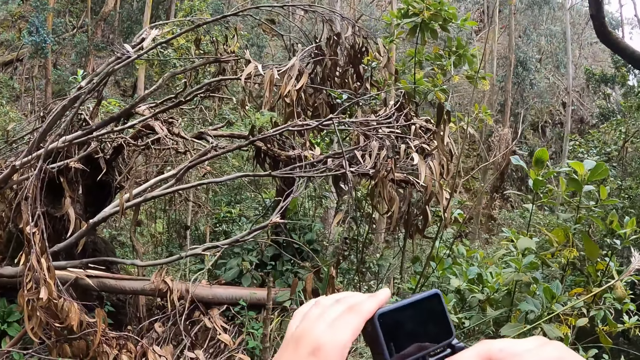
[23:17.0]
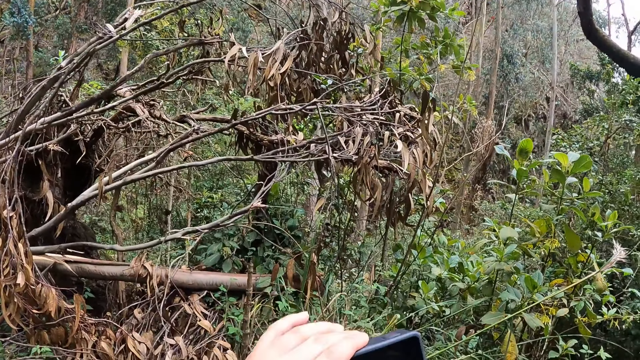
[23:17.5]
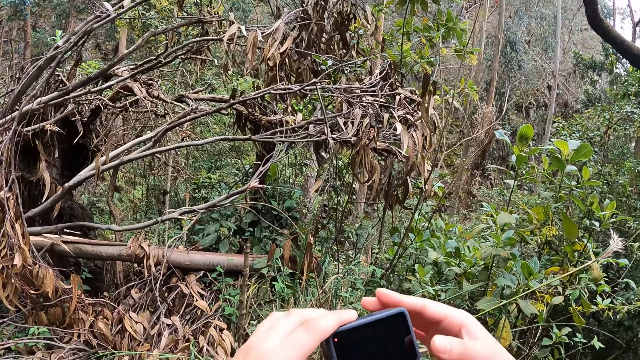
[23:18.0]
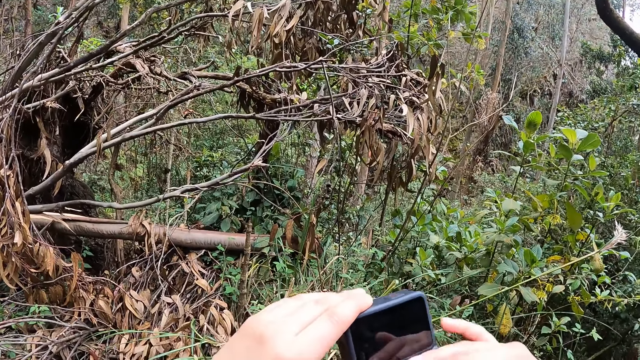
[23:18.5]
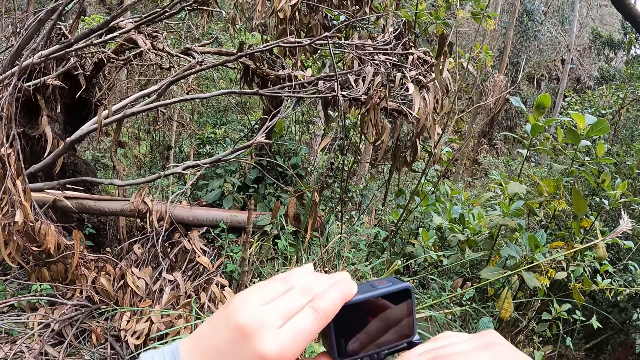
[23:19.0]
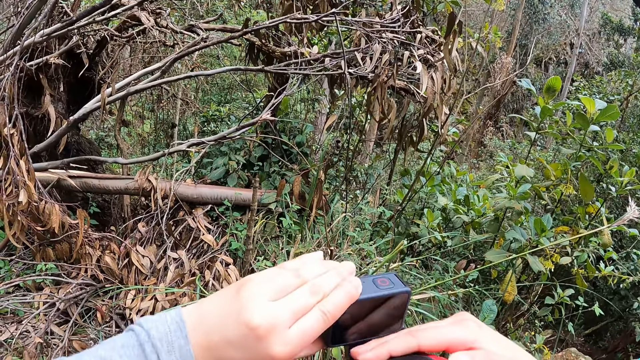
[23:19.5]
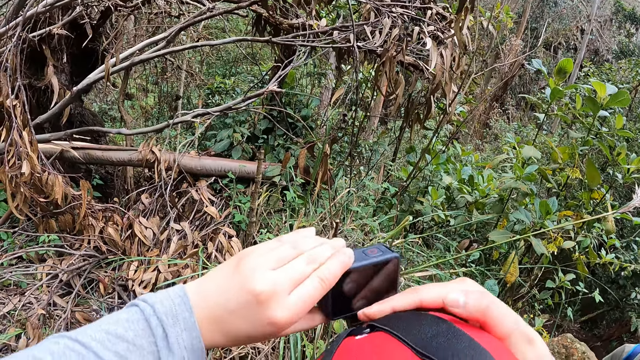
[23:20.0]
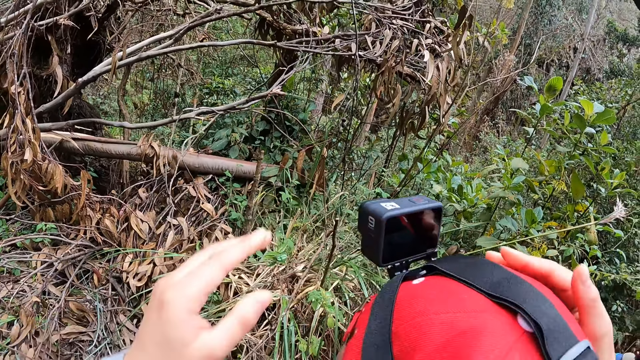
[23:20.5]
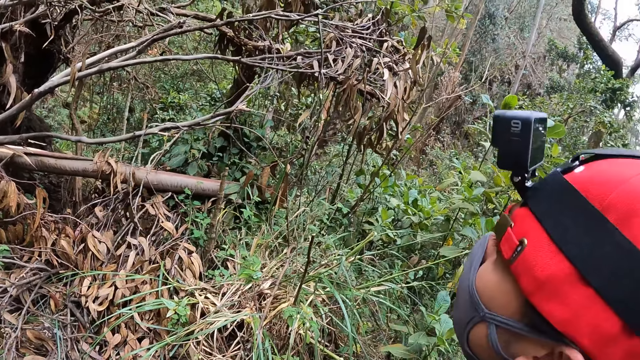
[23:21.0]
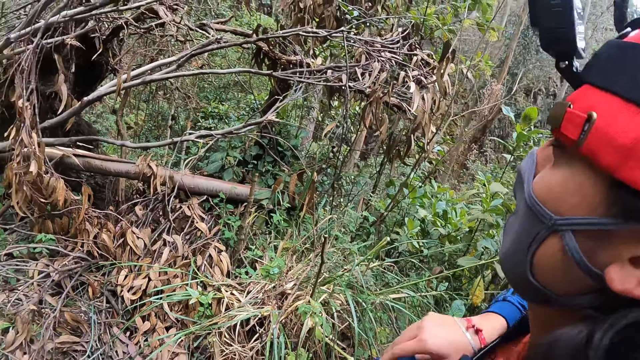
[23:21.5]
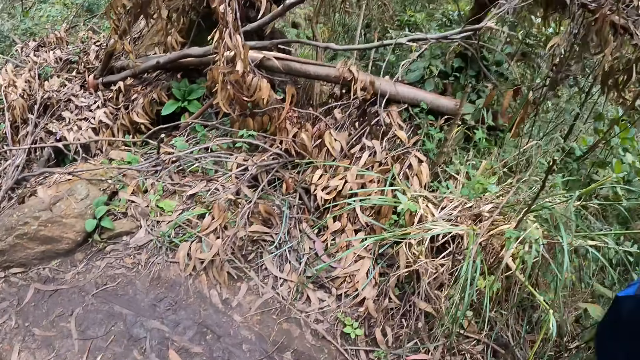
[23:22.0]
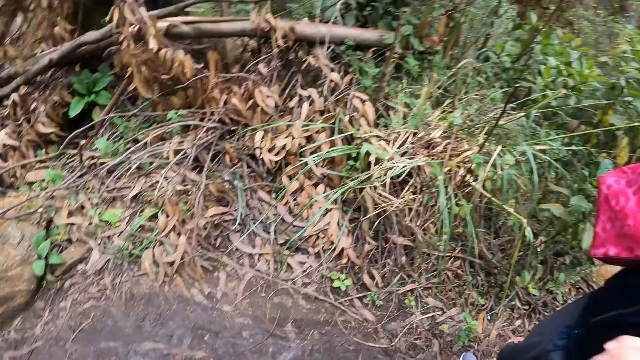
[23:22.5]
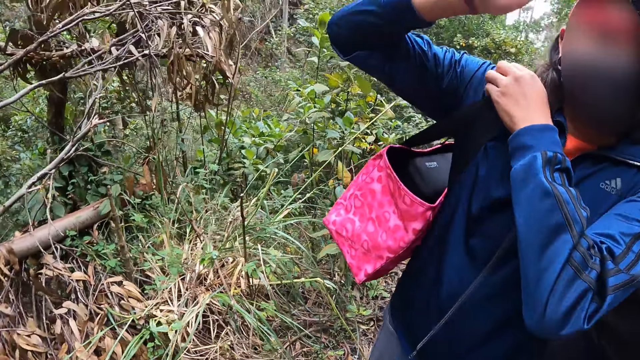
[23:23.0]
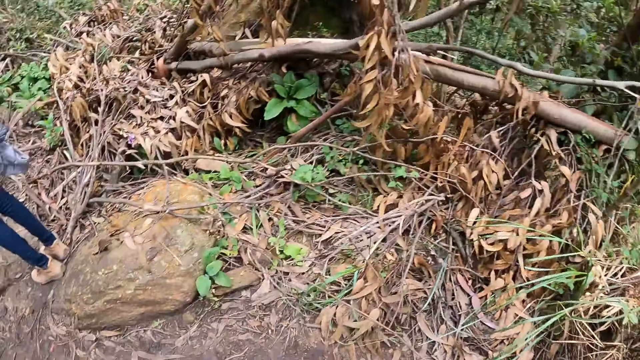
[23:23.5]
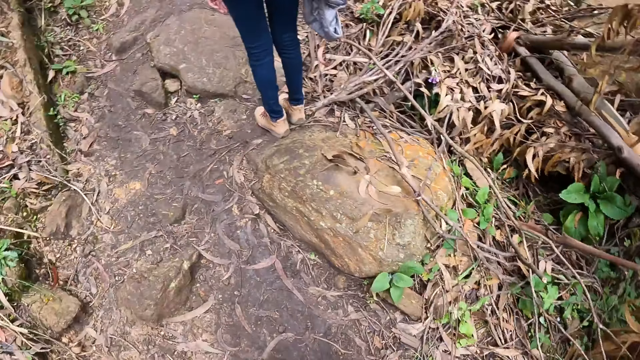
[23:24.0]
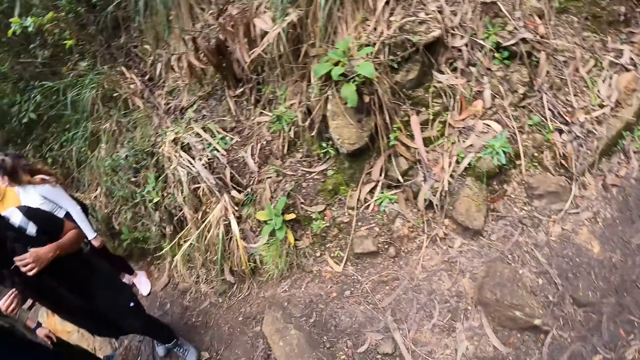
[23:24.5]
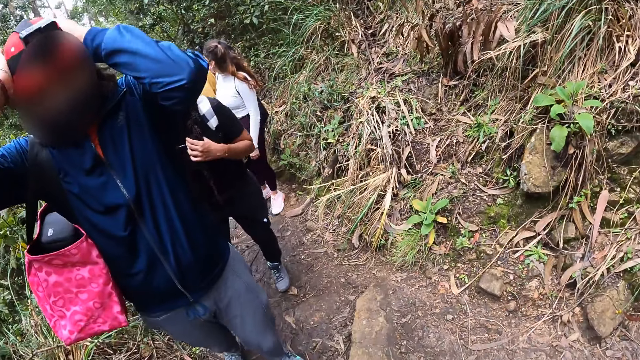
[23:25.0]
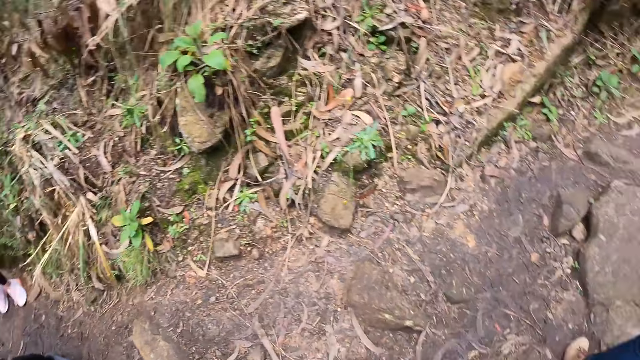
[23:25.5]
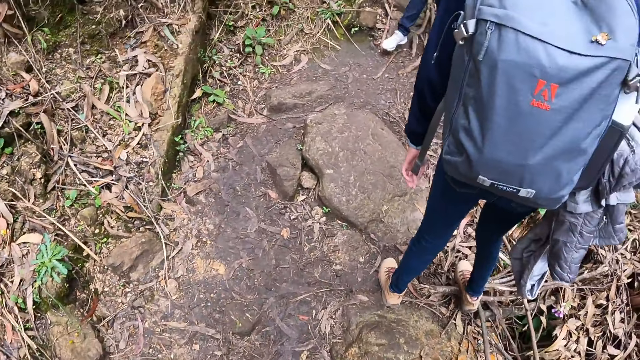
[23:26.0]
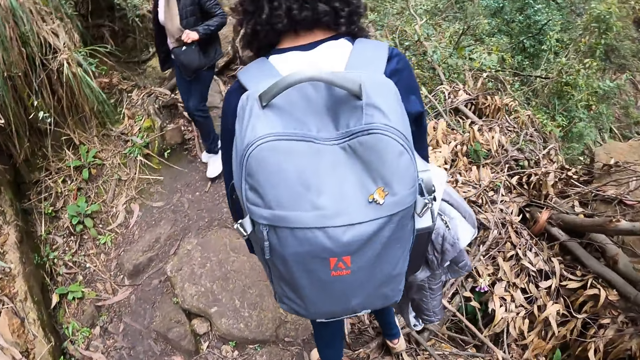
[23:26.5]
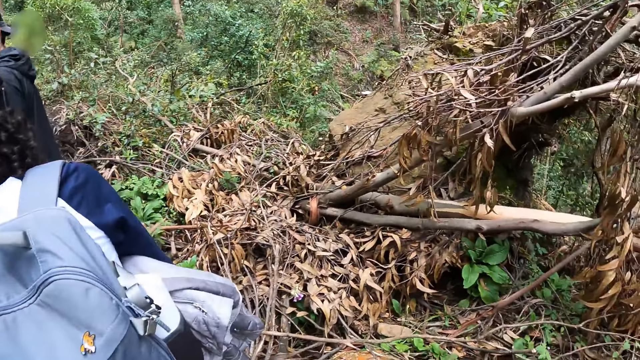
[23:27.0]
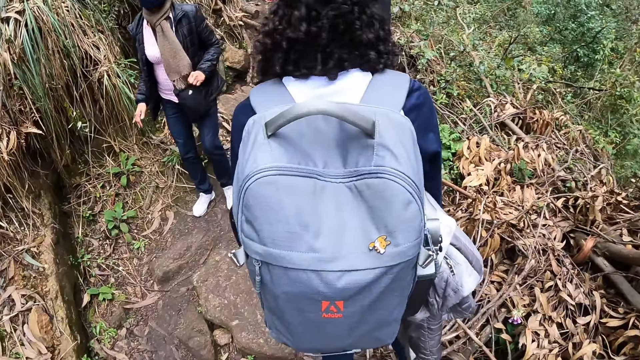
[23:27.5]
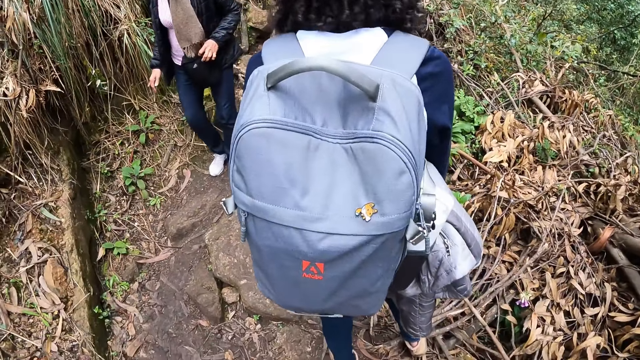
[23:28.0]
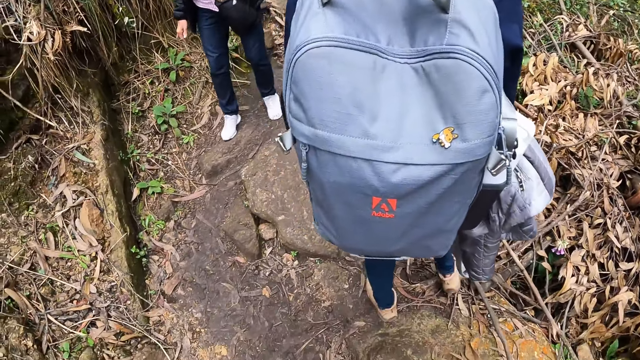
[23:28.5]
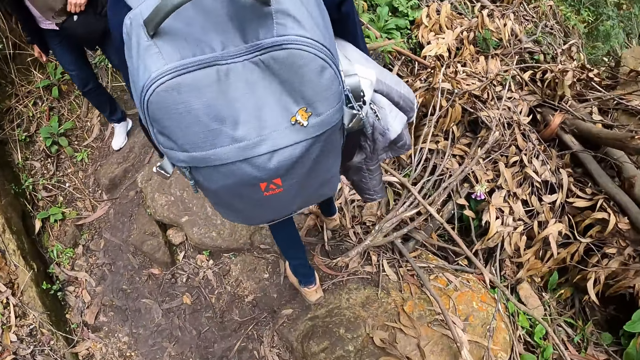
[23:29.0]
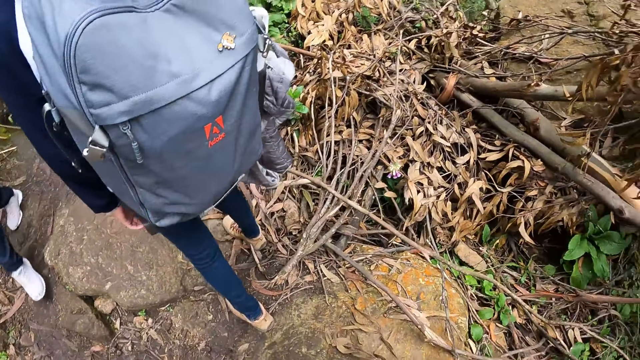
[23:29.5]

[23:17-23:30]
The woman adjusts a bag on her right shoulder with her left hand. The woman adjusts the camera on her head with both hands. Another woman walks past the group of people.

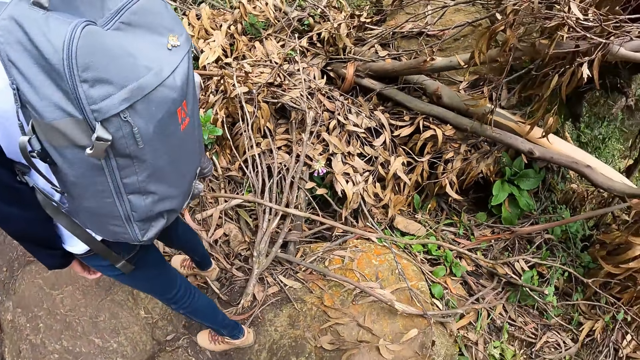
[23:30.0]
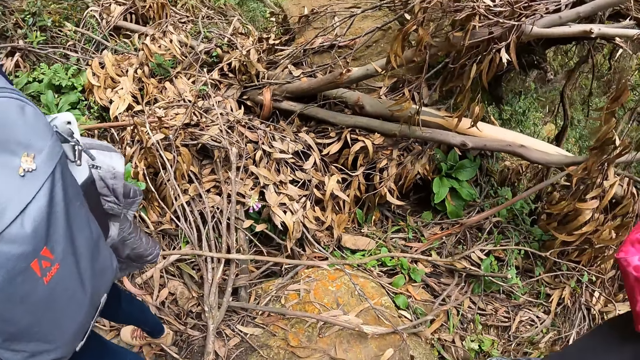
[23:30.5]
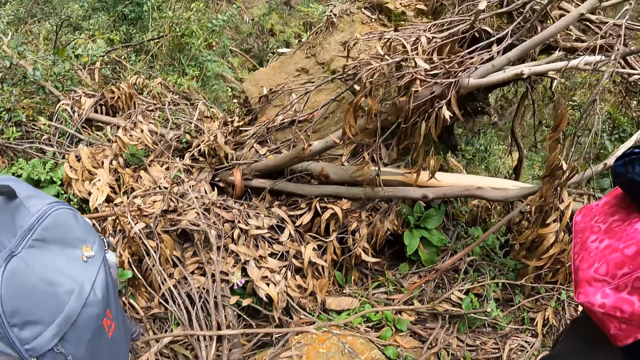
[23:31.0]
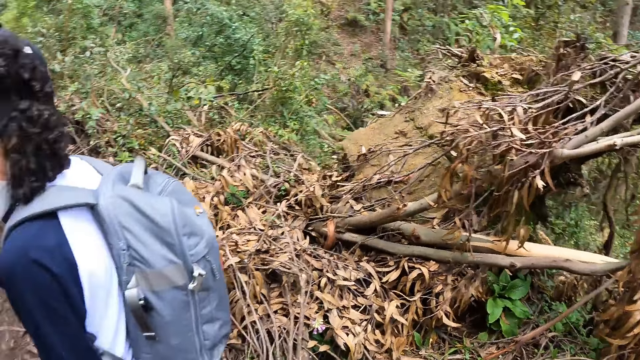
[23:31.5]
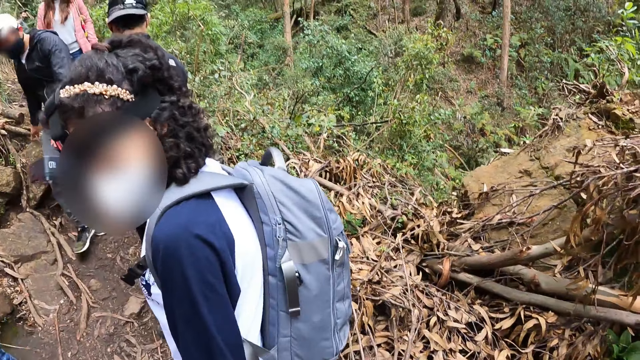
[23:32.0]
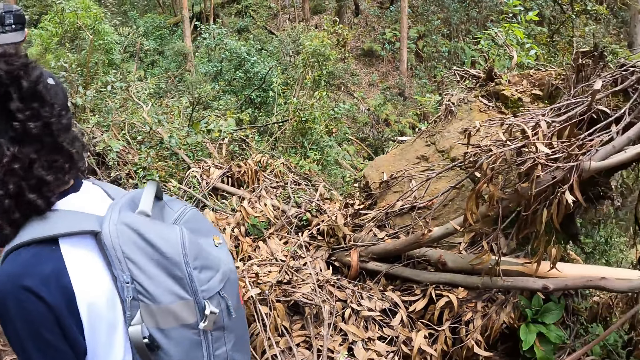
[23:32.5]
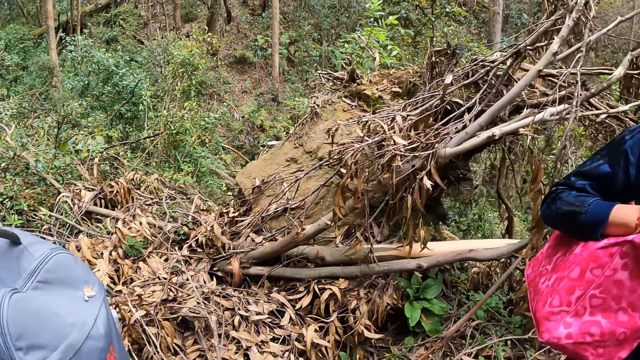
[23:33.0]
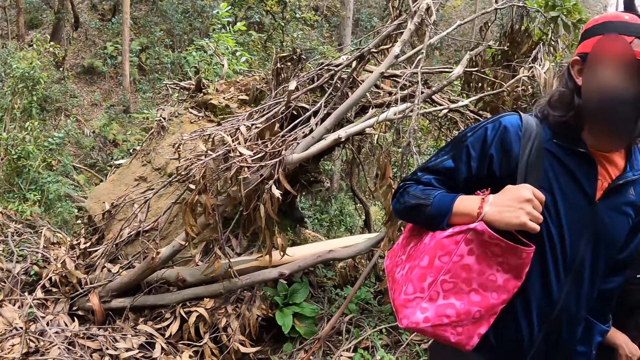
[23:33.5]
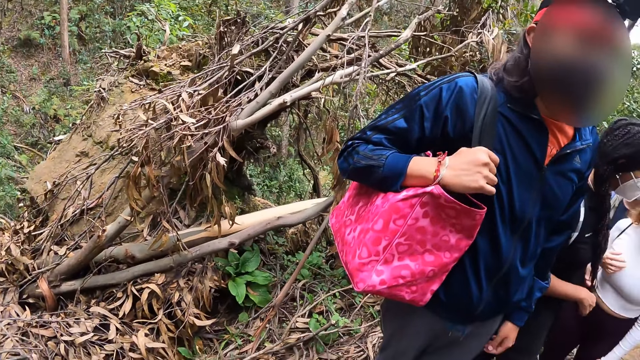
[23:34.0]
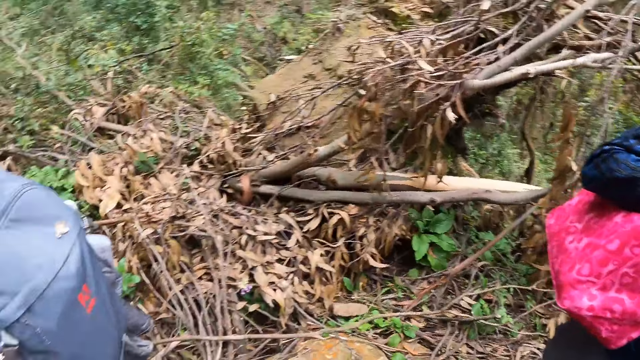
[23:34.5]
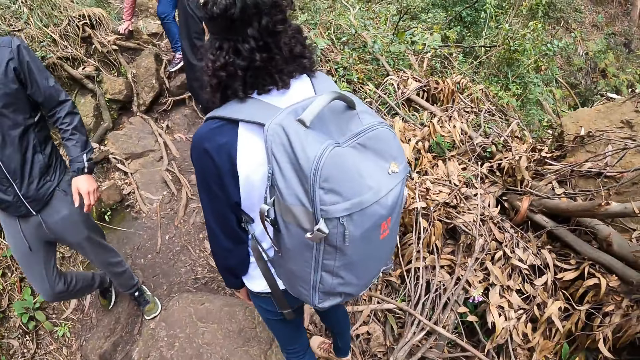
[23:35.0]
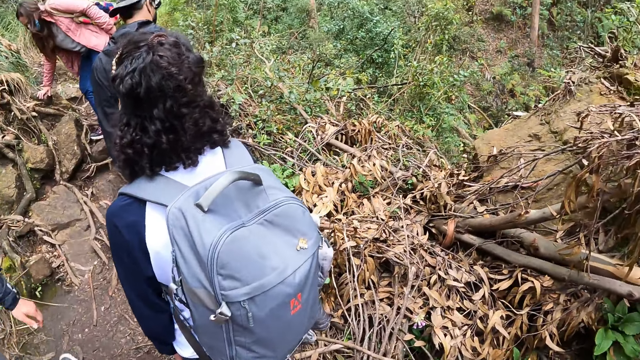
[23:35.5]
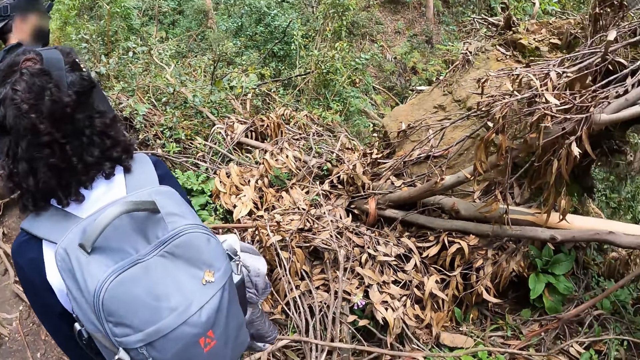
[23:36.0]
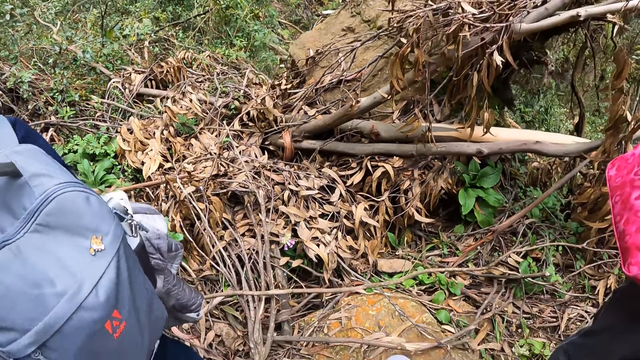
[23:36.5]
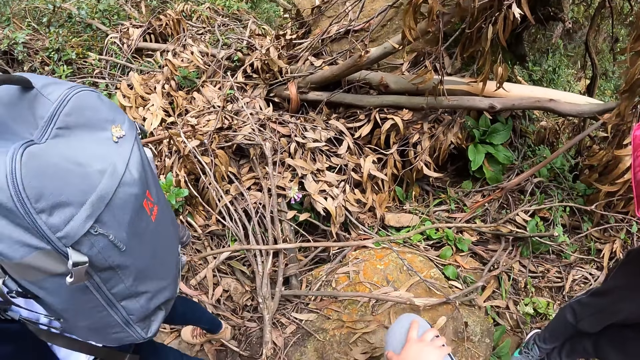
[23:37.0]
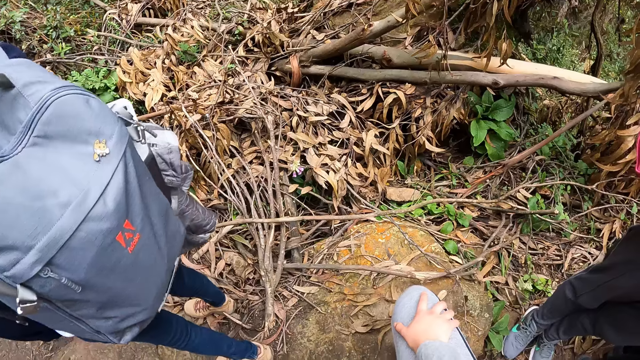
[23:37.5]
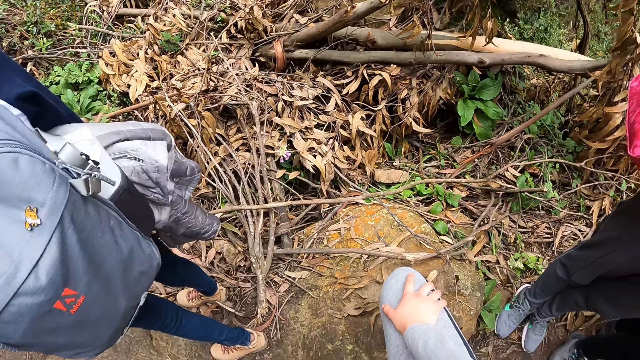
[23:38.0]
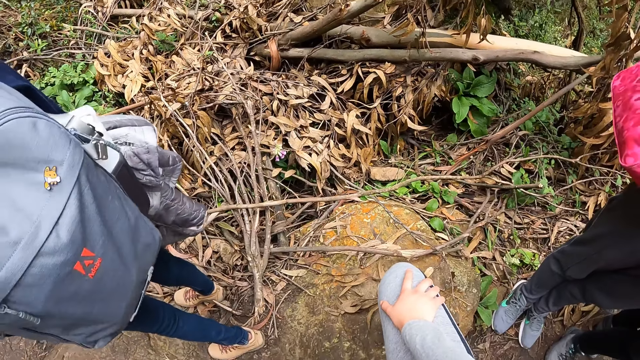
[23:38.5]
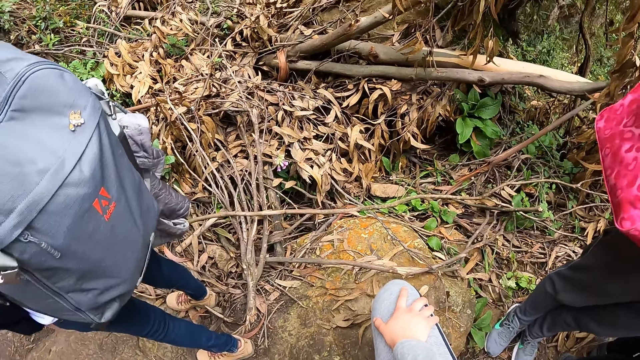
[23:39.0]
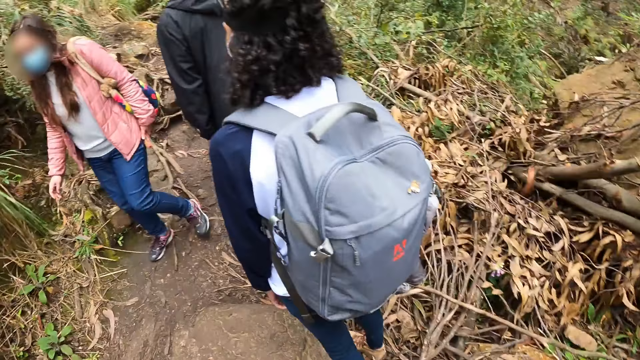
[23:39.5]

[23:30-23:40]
A woman interacts with the camera wearer. A man walks past the group of people. Another woman walks past the group of people.
